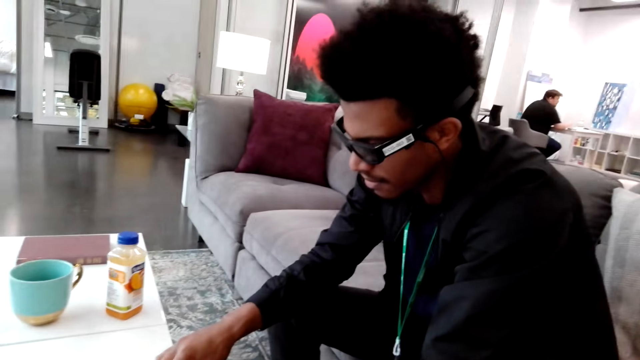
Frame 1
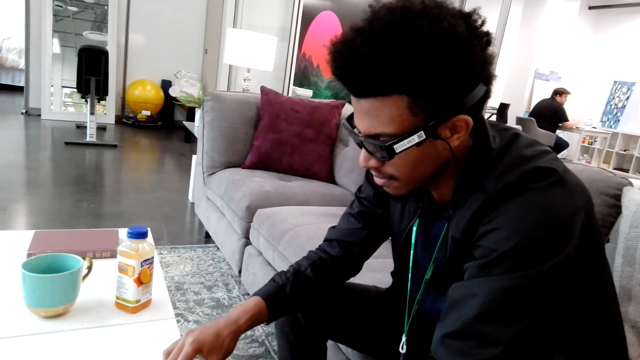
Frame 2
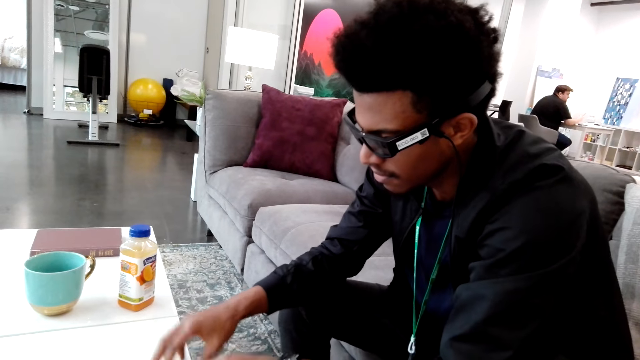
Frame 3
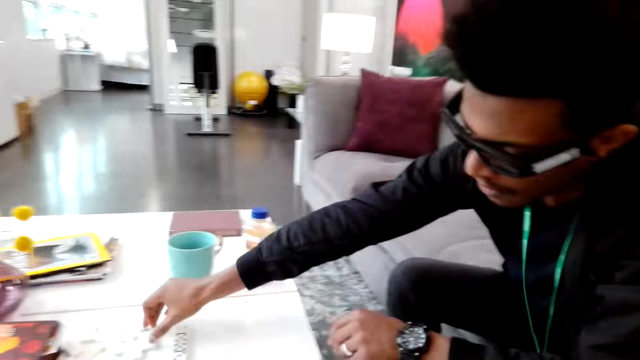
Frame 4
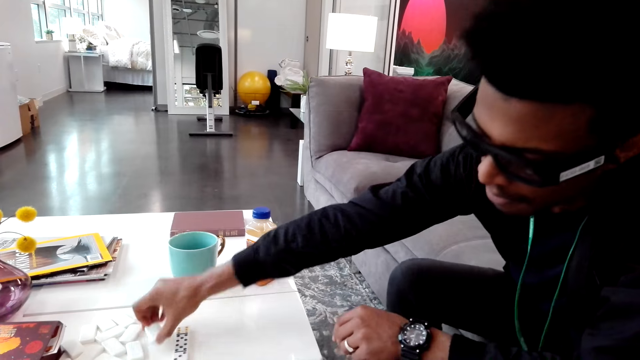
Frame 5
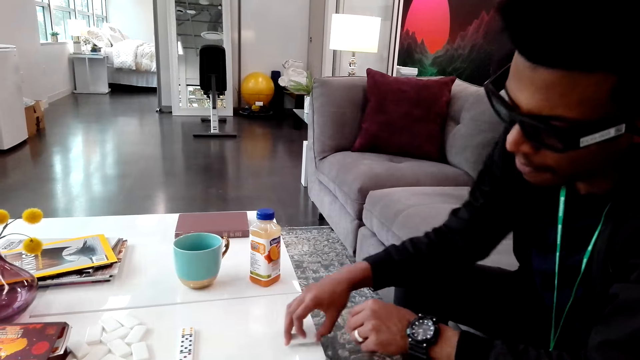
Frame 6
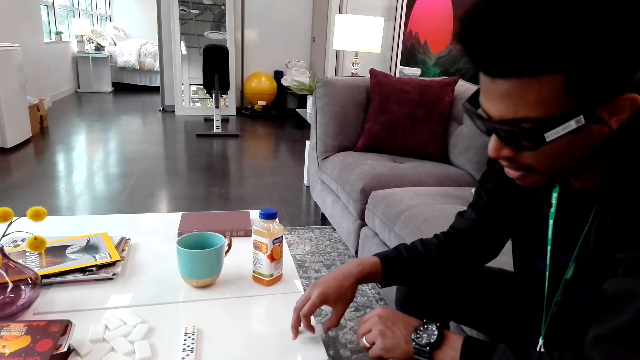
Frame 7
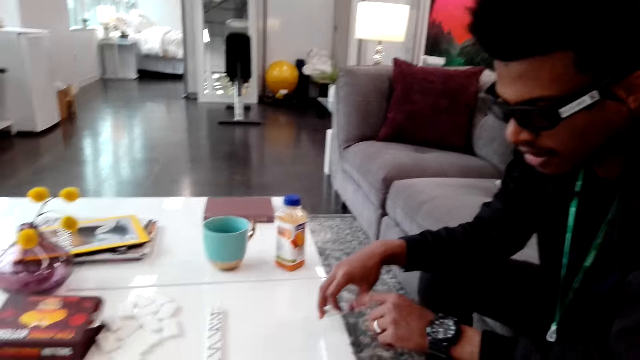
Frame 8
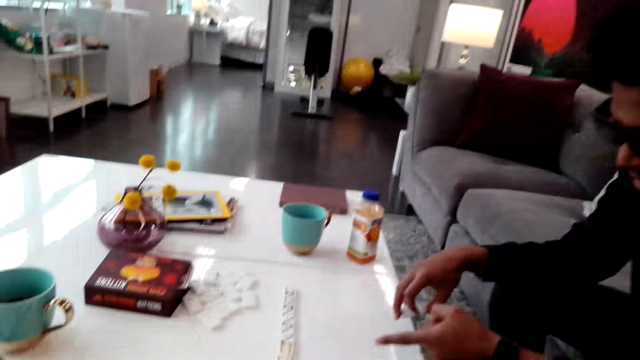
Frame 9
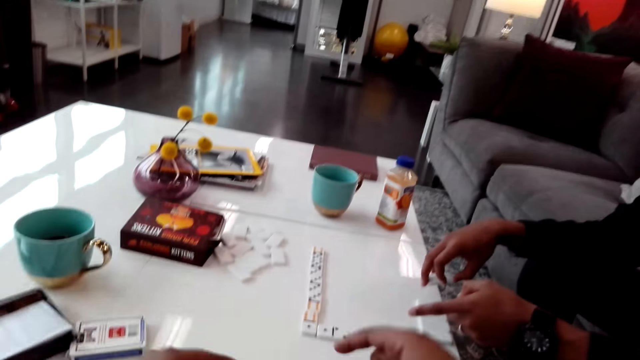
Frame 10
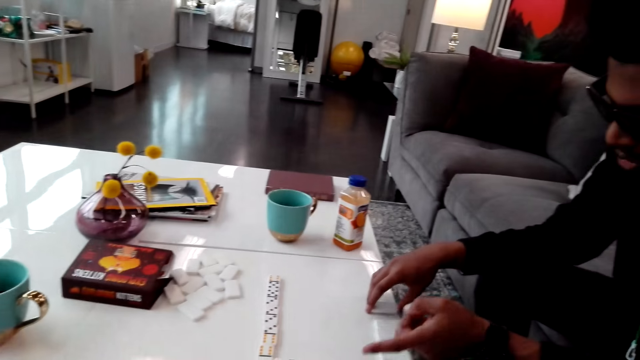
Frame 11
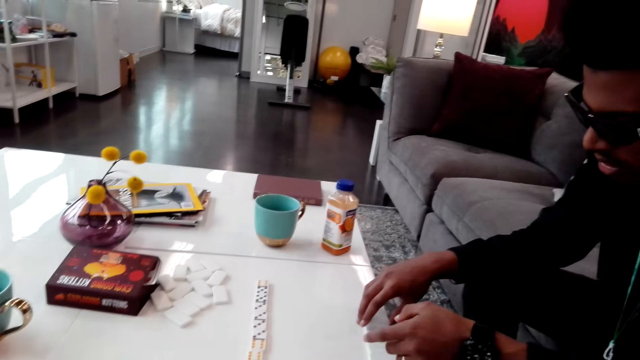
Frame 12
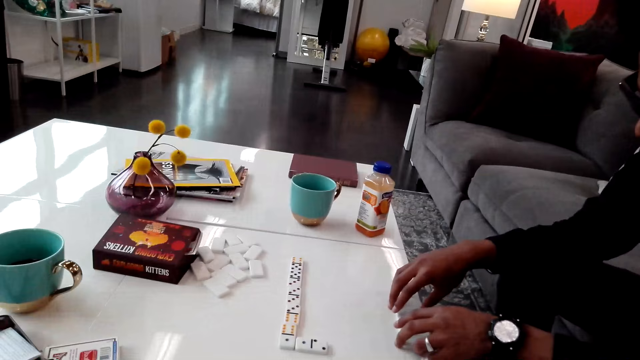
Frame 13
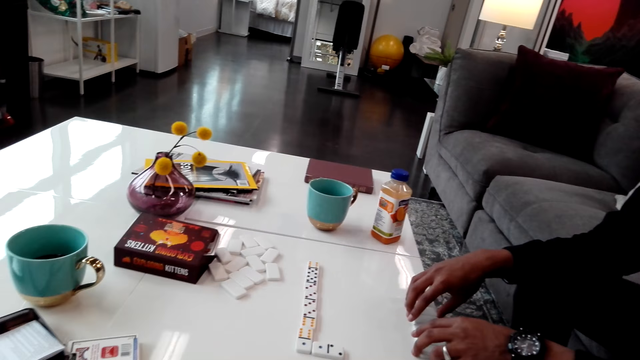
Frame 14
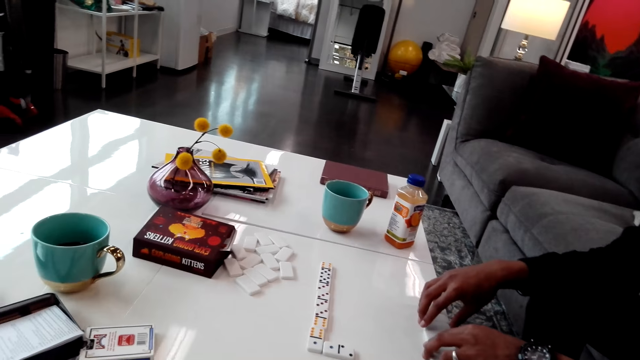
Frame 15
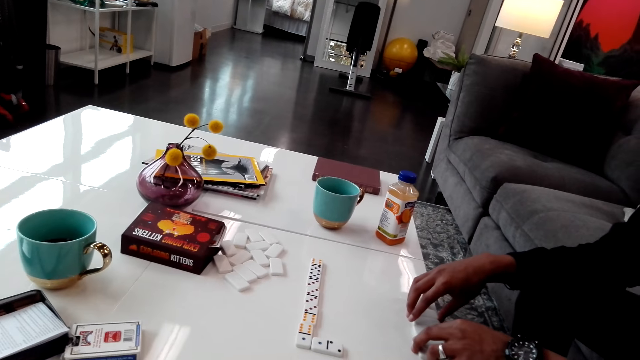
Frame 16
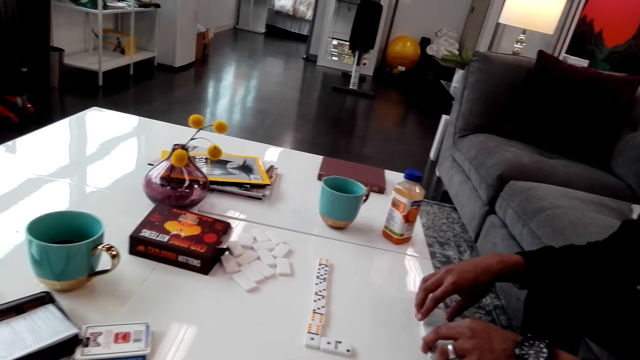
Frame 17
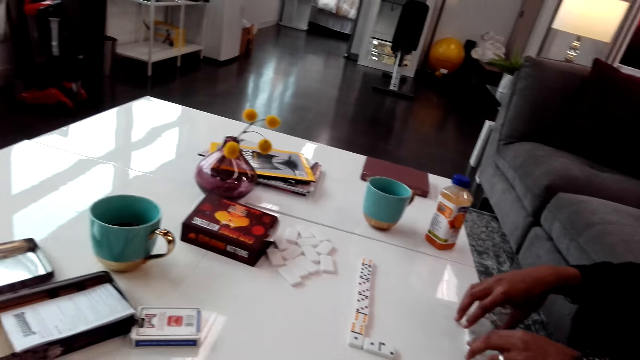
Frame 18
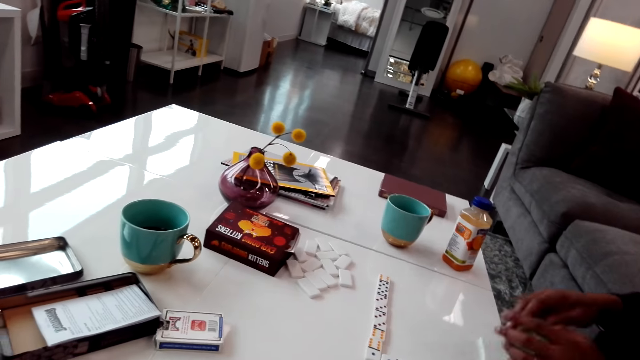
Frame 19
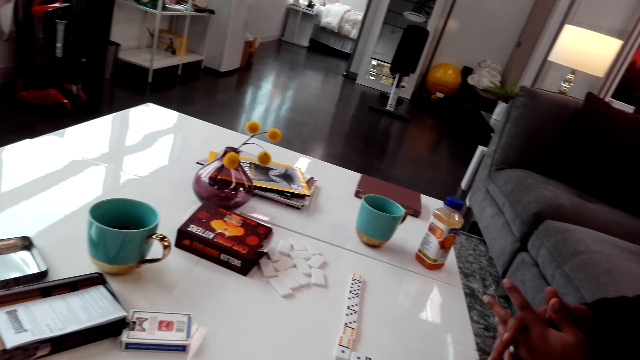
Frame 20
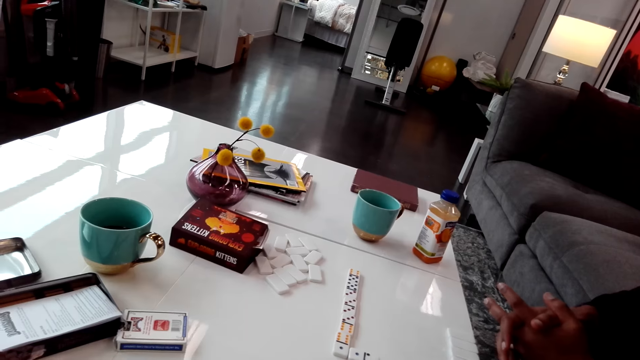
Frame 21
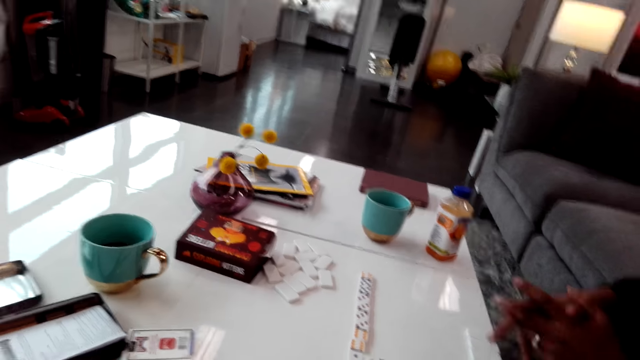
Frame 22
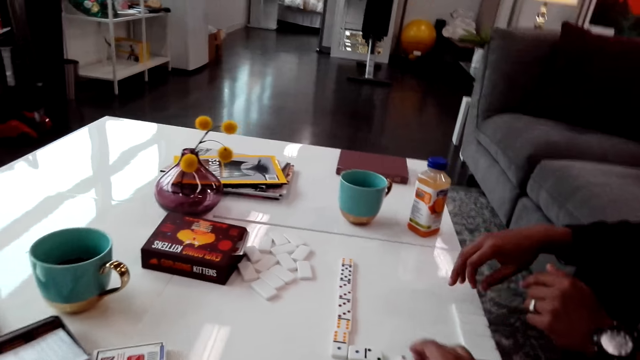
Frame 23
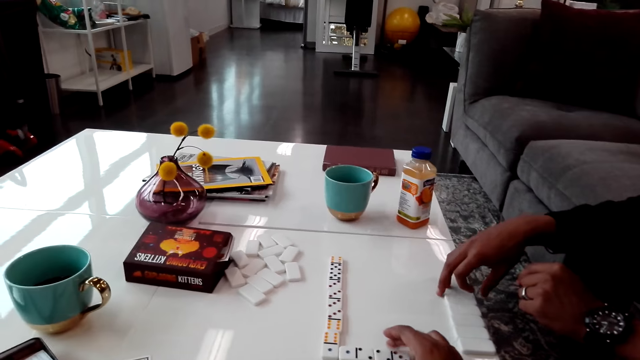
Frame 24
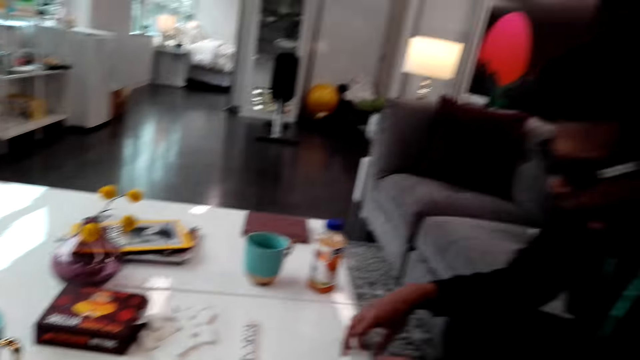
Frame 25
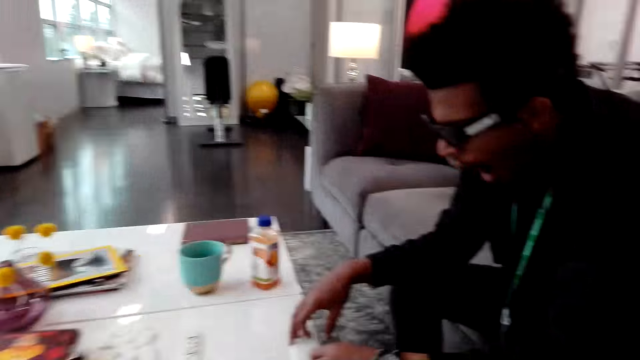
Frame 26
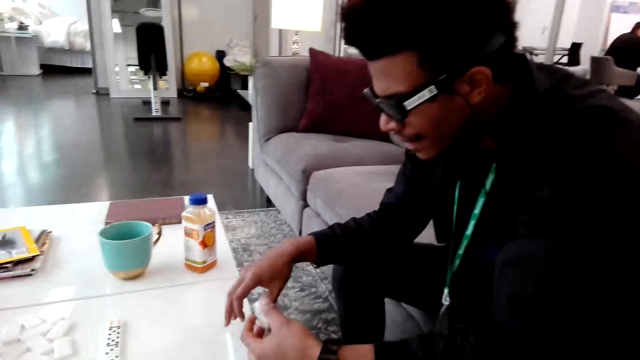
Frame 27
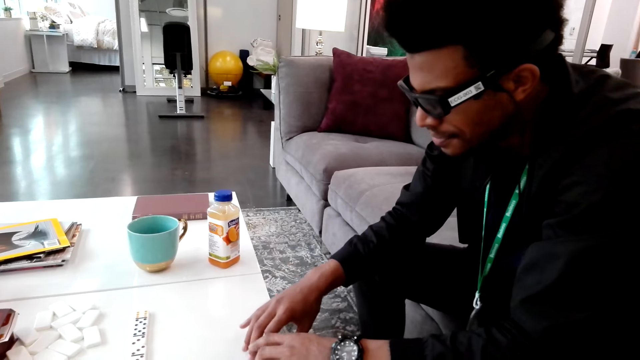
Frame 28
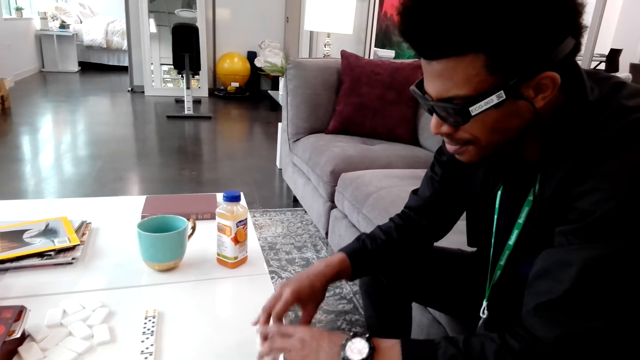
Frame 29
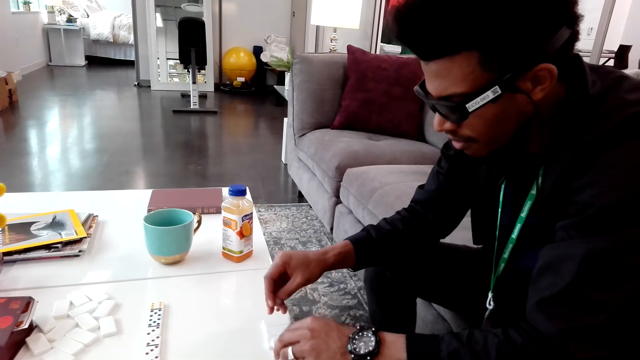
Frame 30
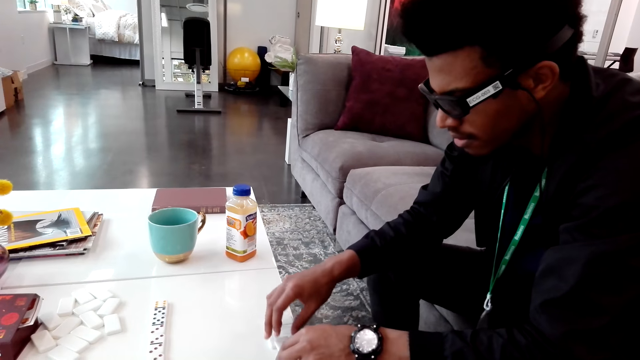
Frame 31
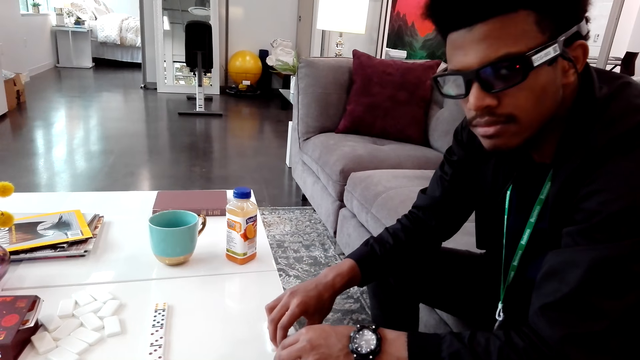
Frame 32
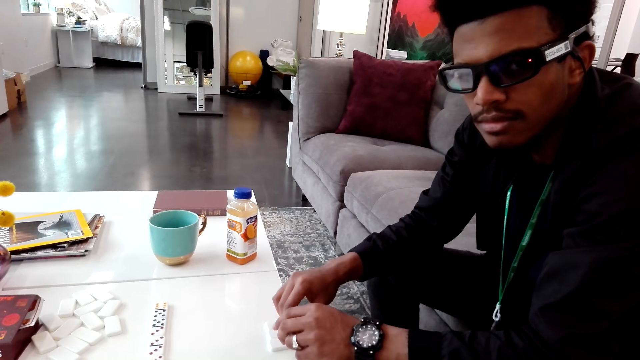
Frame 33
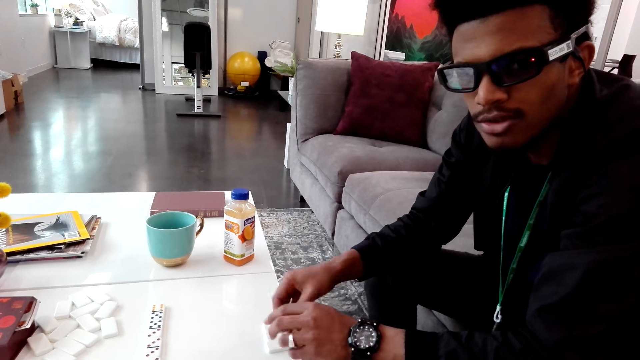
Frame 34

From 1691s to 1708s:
A man picks up a dice from the table. The camera wearer picks up a dice from the table.

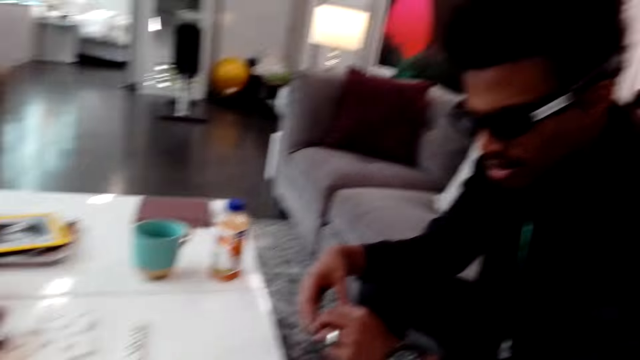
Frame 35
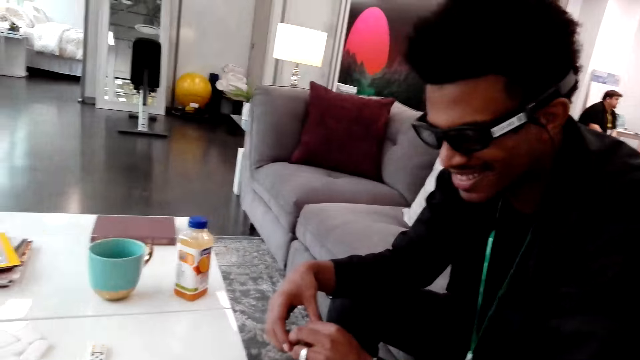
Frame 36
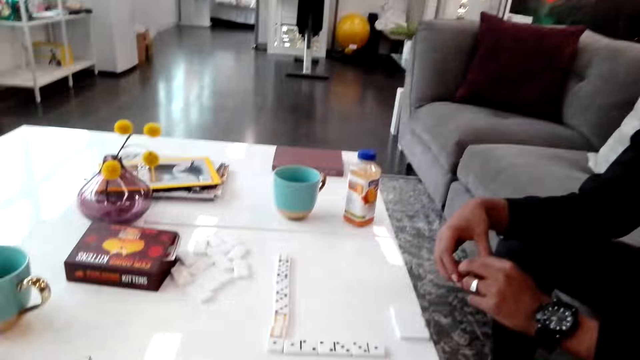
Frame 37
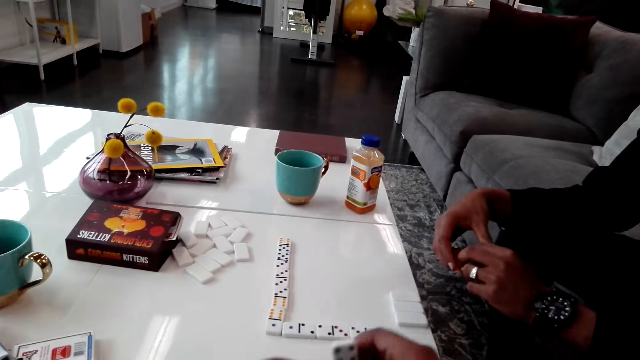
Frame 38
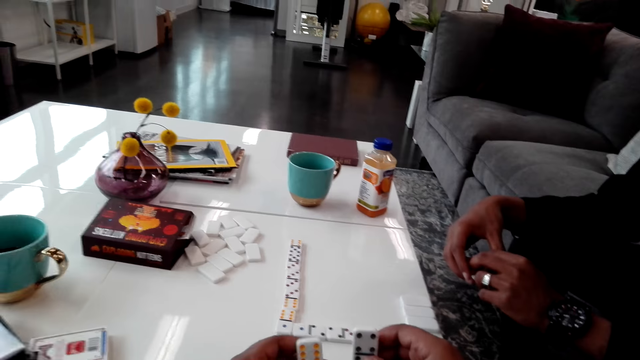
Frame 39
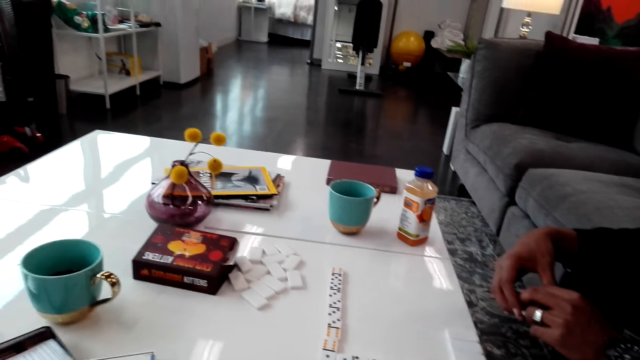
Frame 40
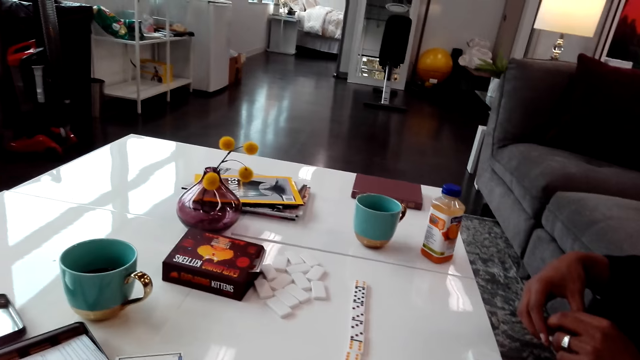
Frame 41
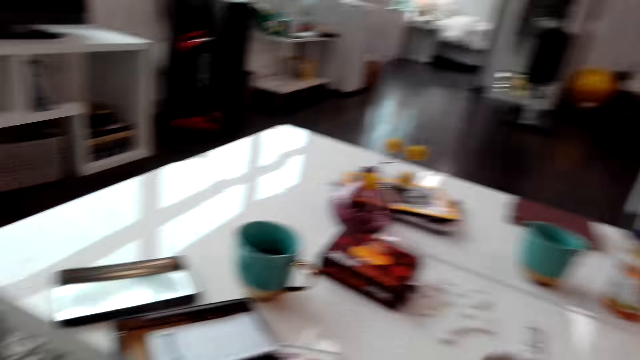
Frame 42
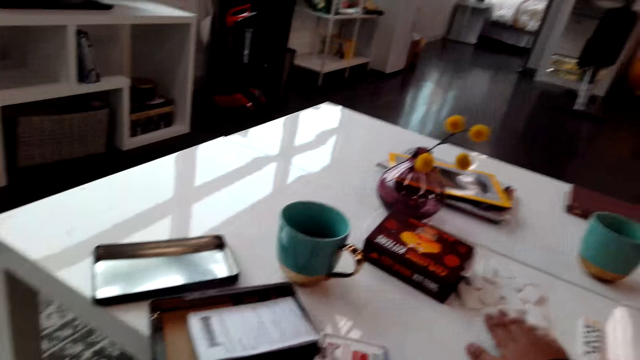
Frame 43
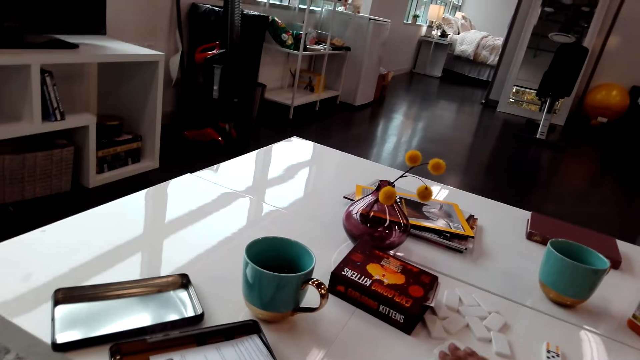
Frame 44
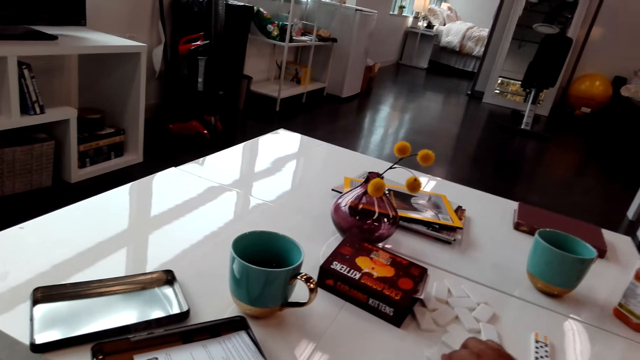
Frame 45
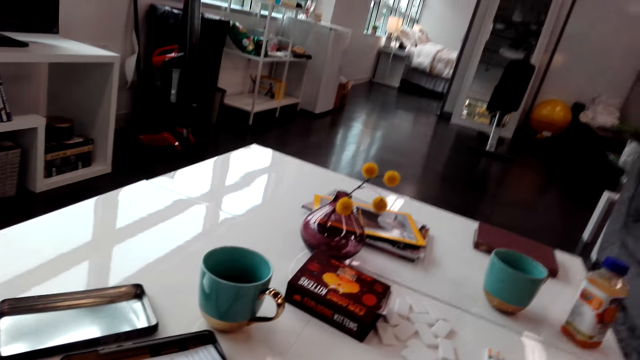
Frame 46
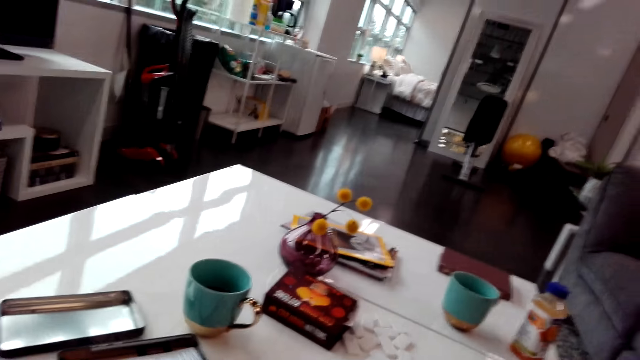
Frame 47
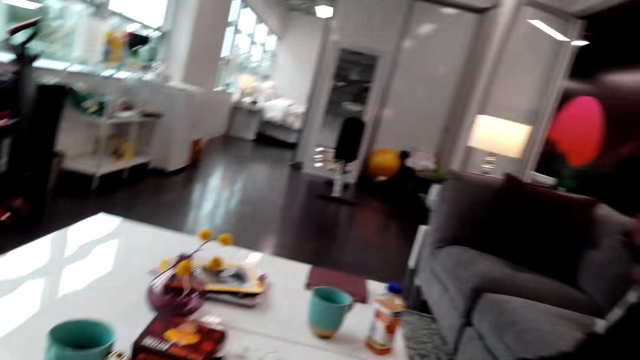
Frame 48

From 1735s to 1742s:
The camera wearer holds cards on her hands. A person plays cards on the table.
